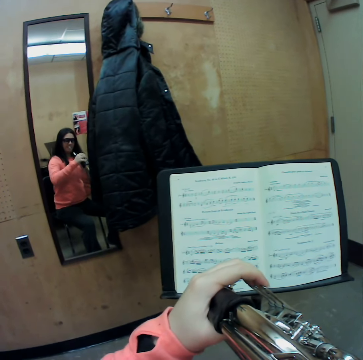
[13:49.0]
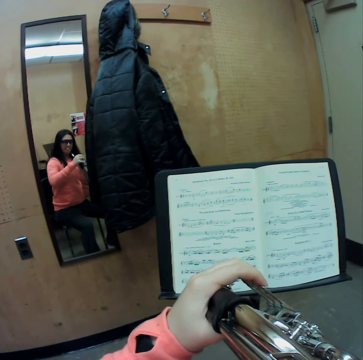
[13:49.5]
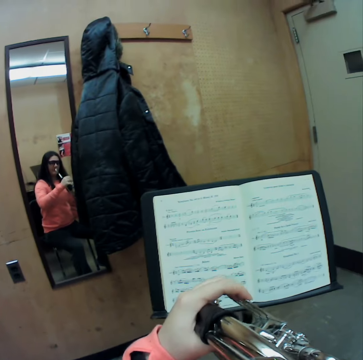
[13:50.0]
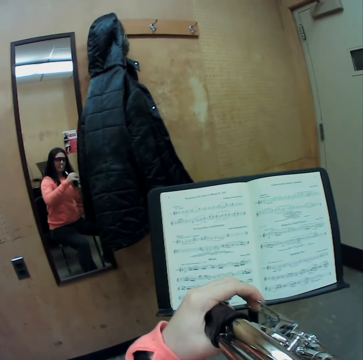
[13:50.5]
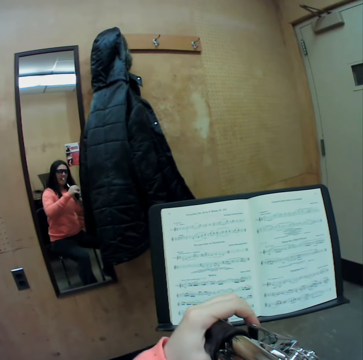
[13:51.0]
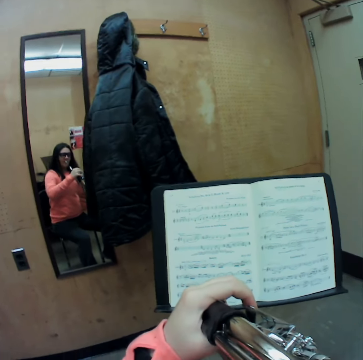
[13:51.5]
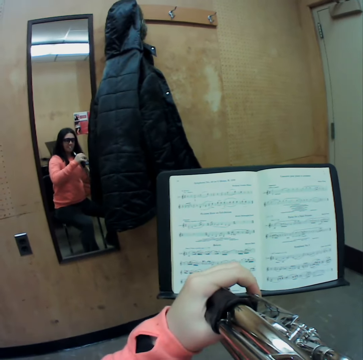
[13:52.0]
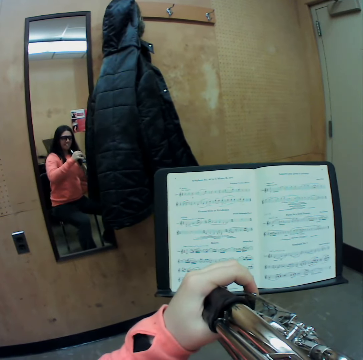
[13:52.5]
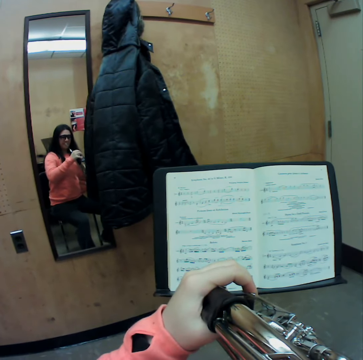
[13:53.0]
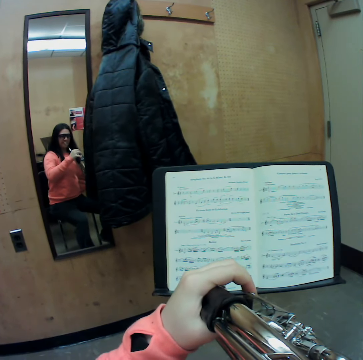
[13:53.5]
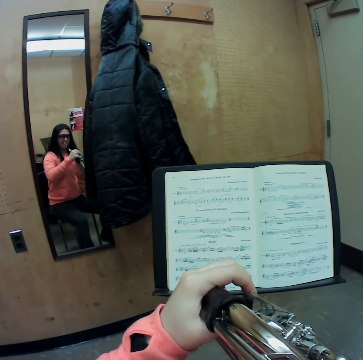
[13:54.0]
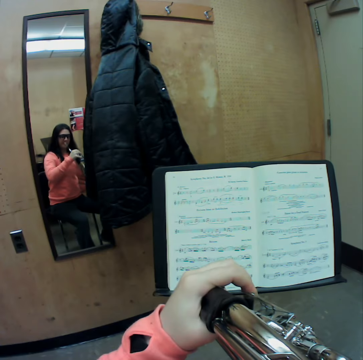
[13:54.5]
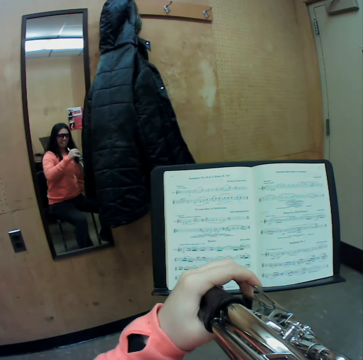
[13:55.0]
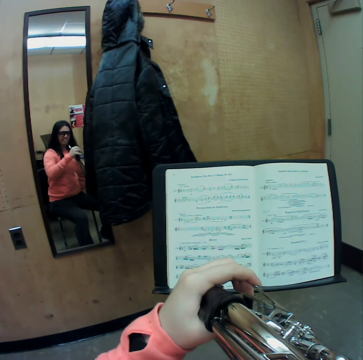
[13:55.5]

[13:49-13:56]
The camera wearer plays the trumpet with her fingers.

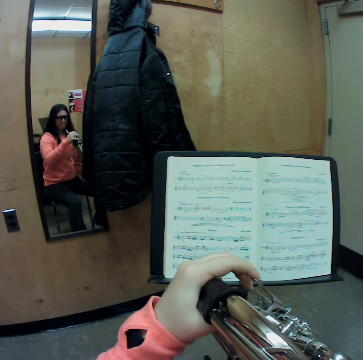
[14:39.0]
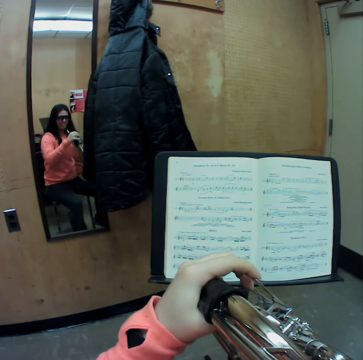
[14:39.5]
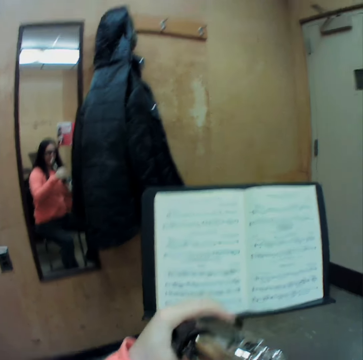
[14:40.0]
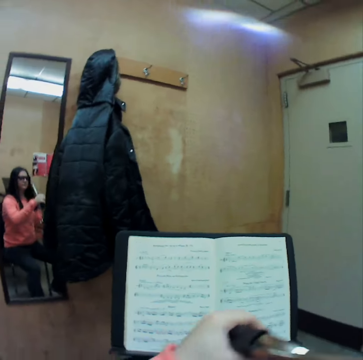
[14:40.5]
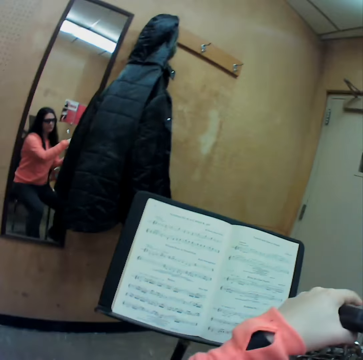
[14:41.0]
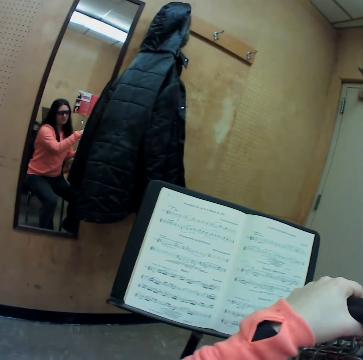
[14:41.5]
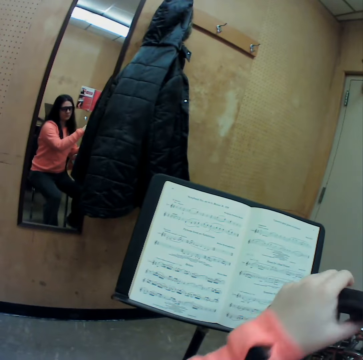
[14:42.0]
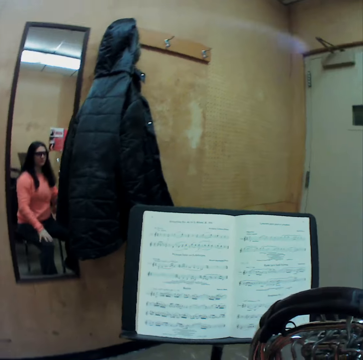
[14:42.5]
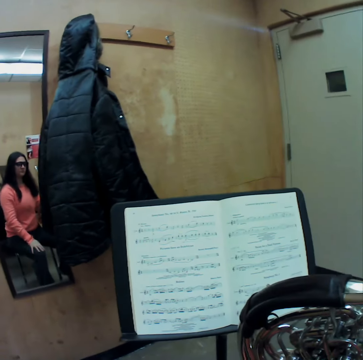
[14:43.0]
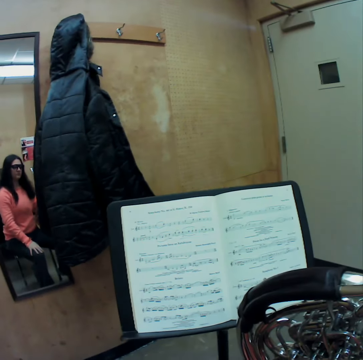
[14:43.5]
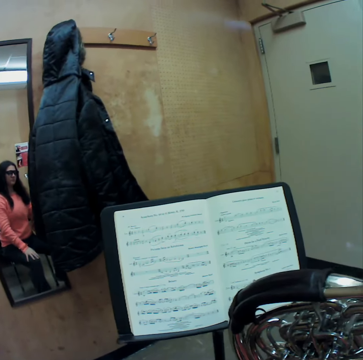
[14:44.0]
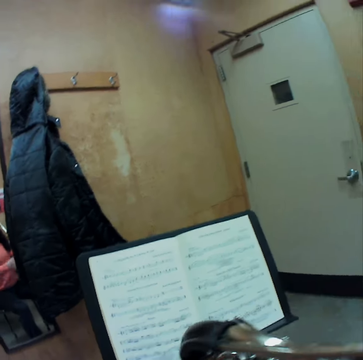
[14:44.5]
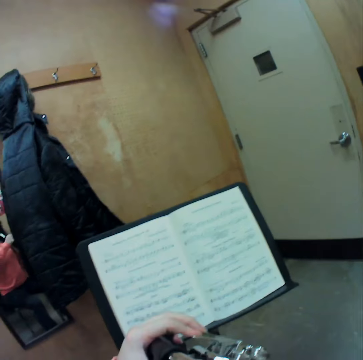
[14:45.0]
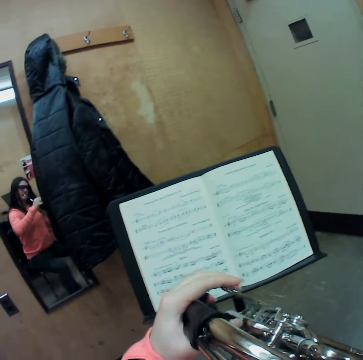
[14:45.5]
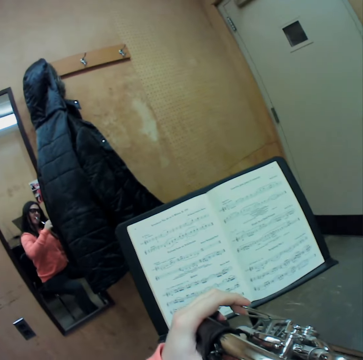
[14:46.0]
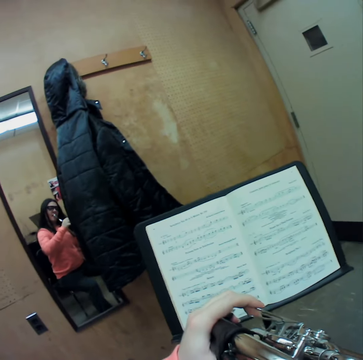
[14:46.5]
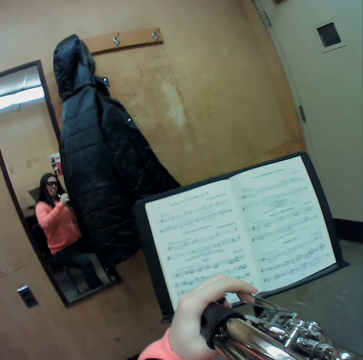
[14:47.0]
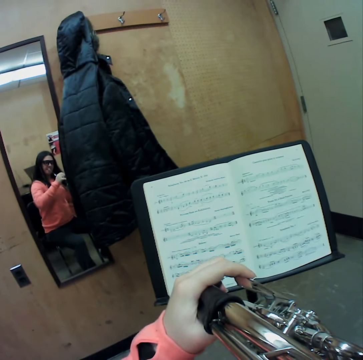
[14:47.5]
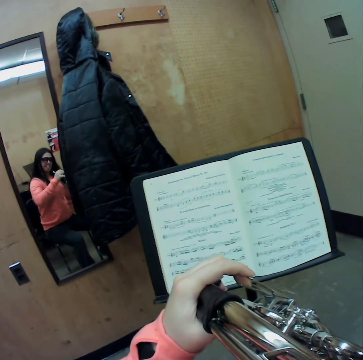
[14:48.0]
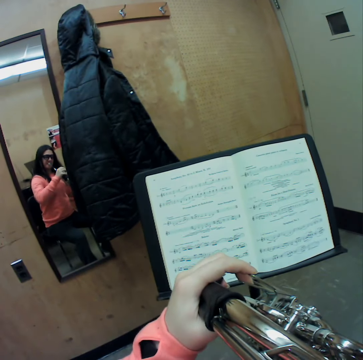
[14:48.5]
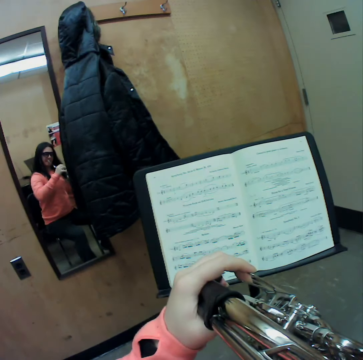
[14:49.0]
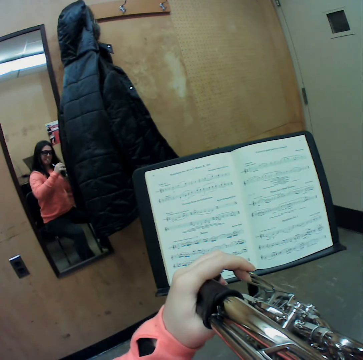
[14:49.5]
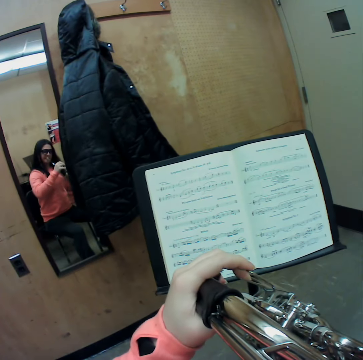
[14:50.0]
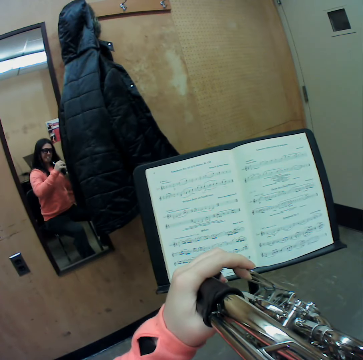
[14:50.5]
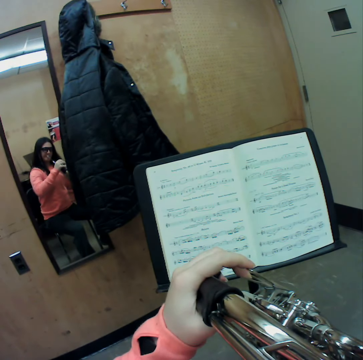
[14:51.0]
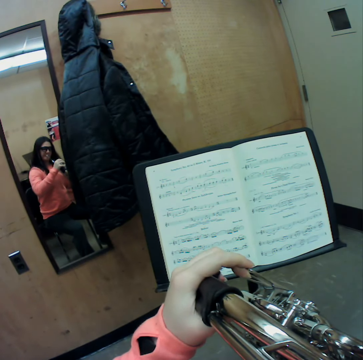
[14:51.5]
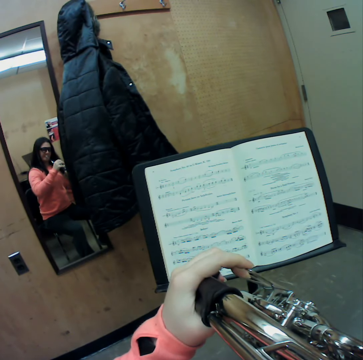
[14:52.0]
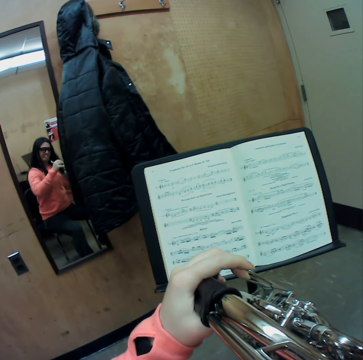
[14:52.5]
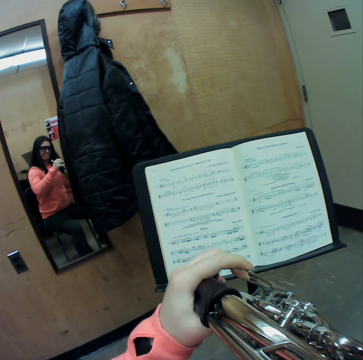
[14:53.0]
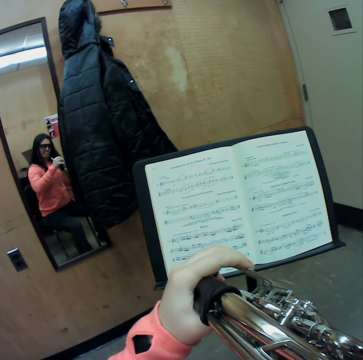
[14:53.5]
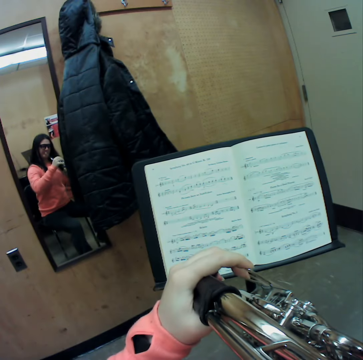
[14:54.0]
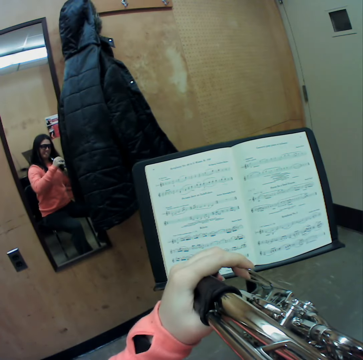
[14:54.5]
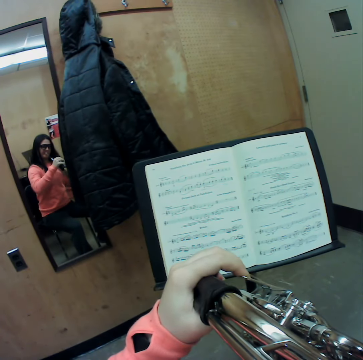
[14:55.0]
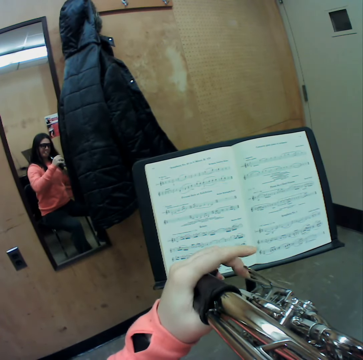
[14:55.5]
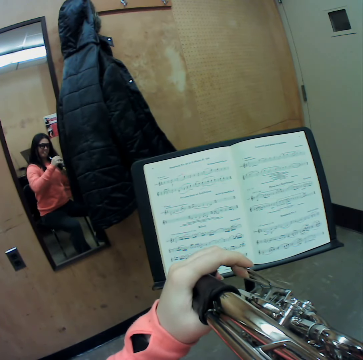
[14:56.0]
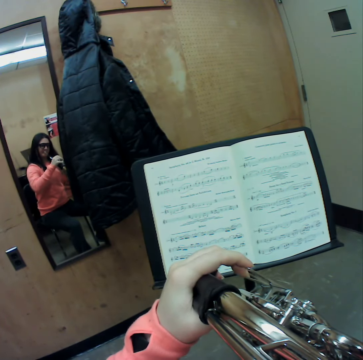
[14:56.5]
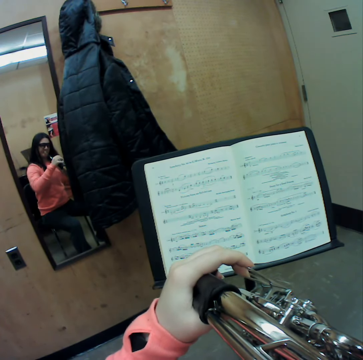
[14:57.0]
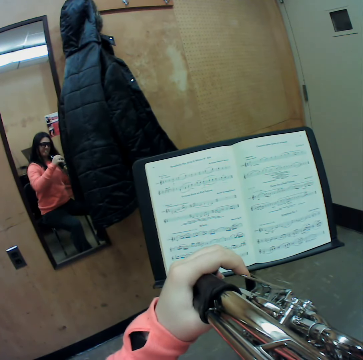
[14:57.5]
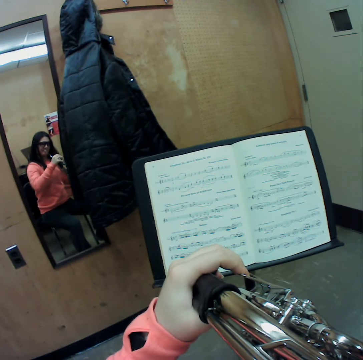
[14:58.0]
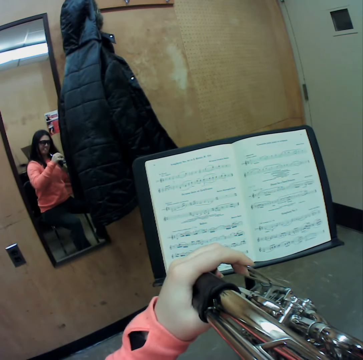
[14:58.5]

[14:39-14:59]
The camera wearer looks at a trumpet or french horn. She places her left hand on her left leg. She blows the trumpet. She plays the french horn with her left hand. She plays the trumpet with her fingers.

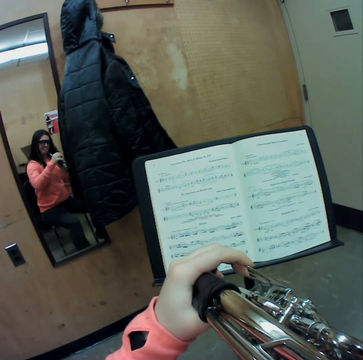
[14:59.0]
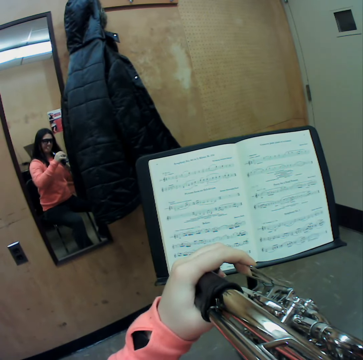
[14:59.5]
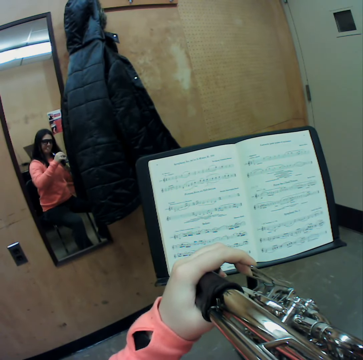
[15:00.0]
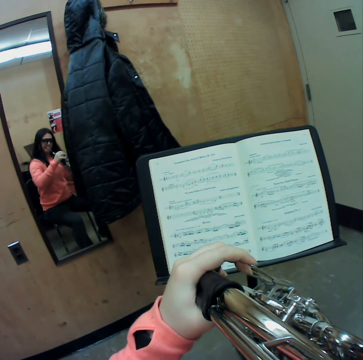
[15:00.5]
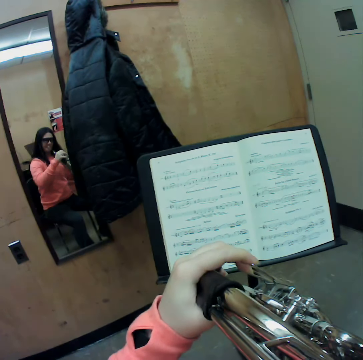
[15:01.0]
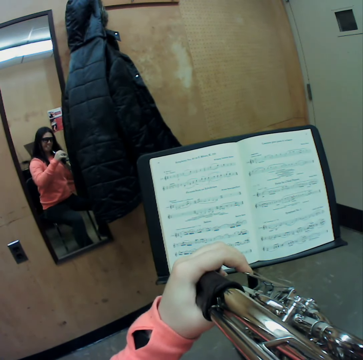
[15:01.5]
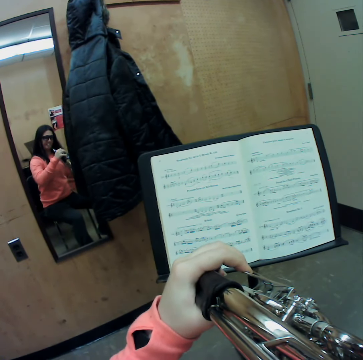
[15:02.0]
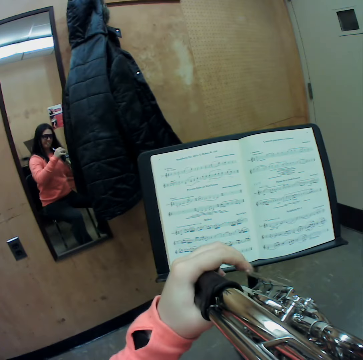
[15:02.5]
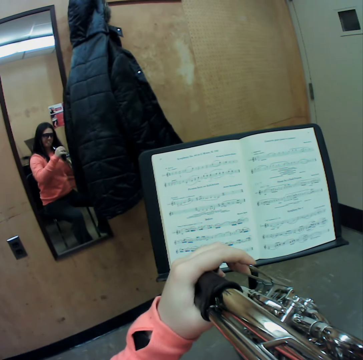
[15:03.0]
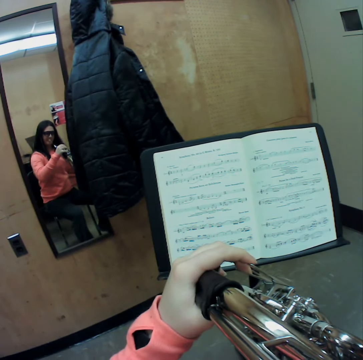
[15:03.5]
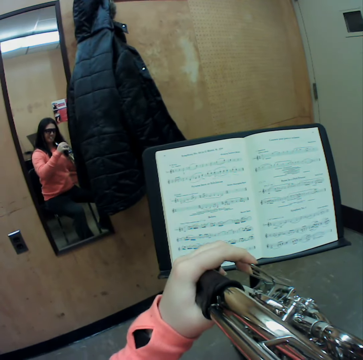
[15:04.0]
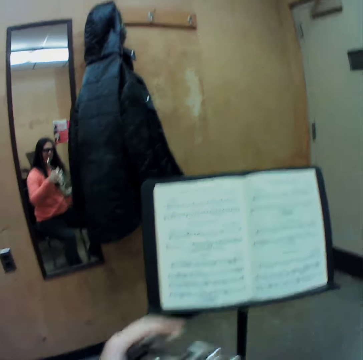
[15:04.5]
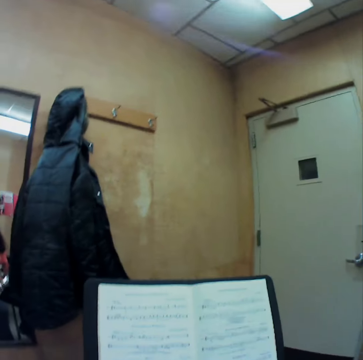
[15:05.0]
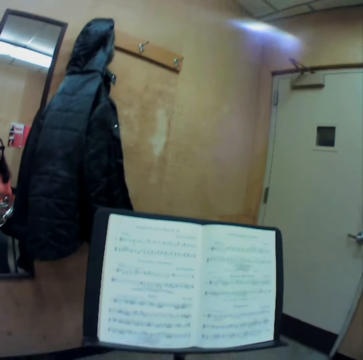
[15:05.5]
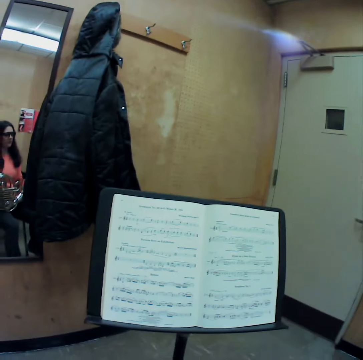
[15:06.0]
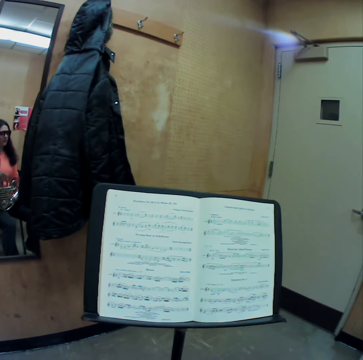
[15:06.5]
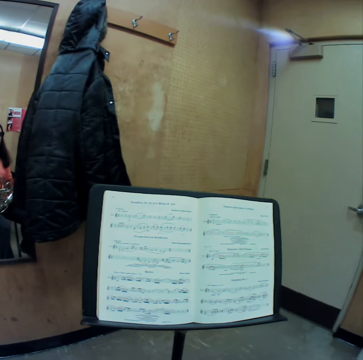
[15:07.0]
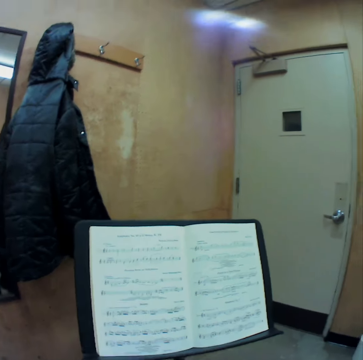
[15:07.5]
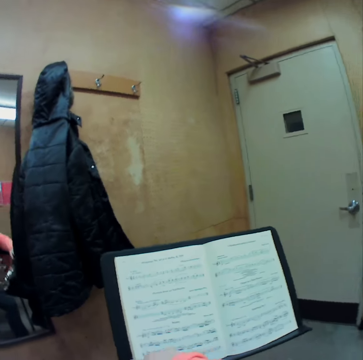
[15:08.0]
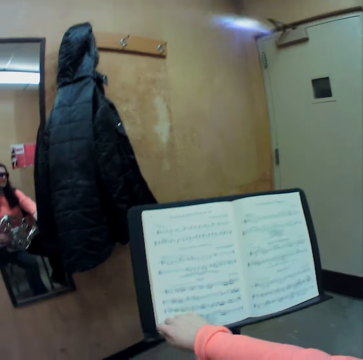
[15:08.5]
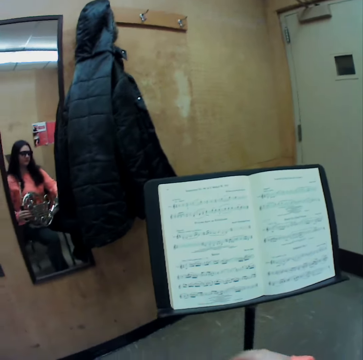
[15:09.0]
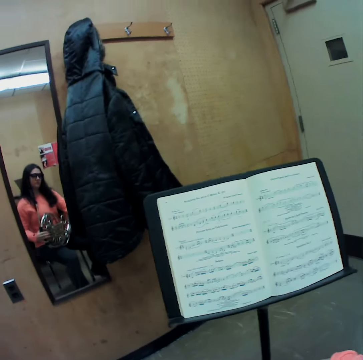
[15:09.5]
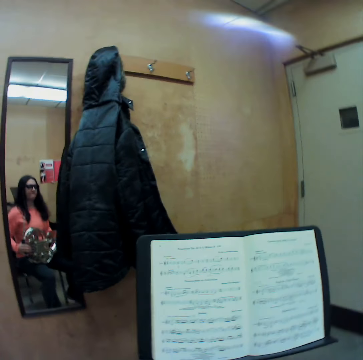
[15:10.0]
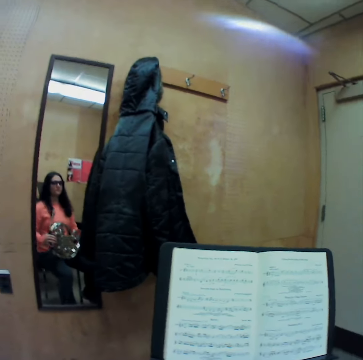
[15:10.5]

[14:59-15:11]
The camera wearer puts down a trumpet or french horn. She removes the french horn from her mouth. She touches the trumpet.
